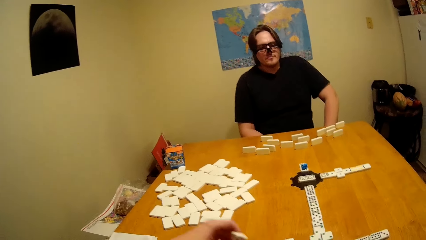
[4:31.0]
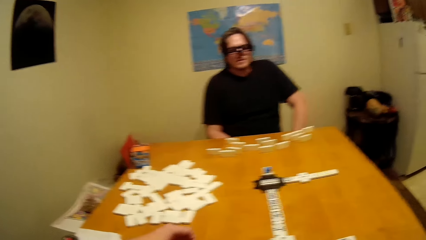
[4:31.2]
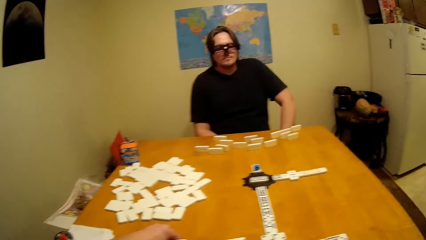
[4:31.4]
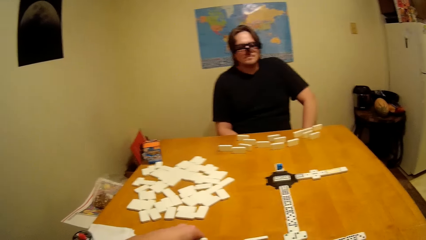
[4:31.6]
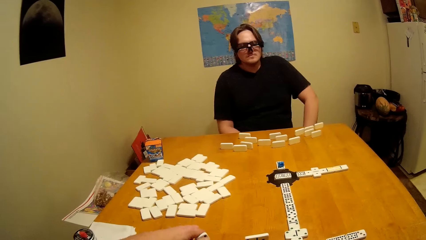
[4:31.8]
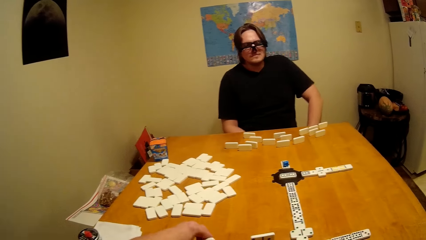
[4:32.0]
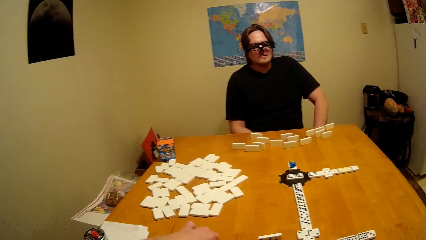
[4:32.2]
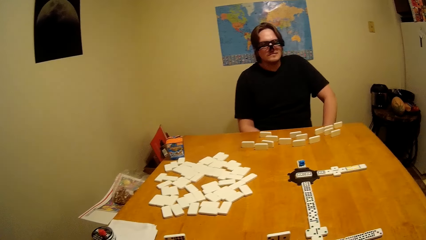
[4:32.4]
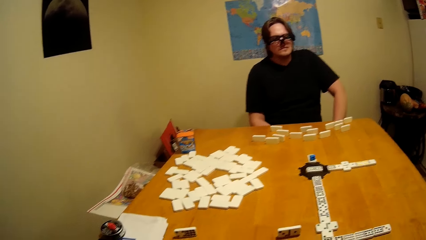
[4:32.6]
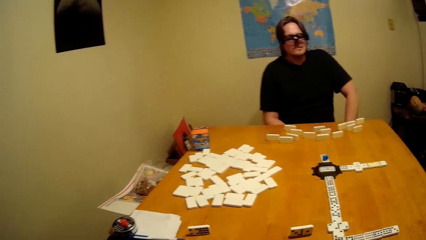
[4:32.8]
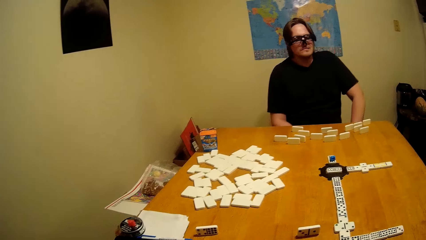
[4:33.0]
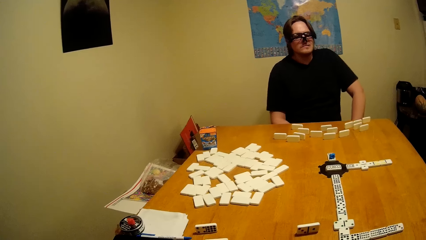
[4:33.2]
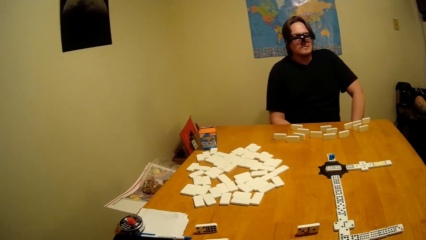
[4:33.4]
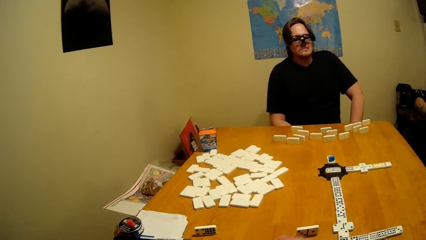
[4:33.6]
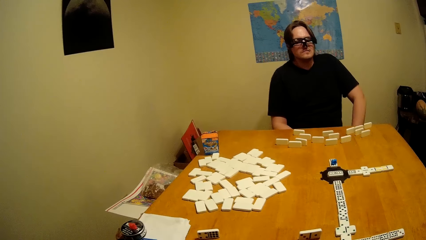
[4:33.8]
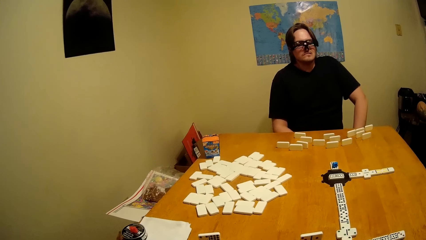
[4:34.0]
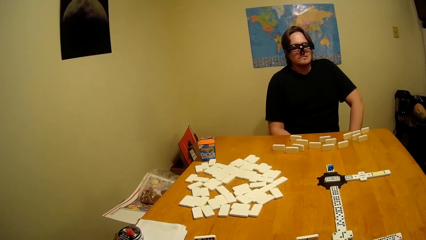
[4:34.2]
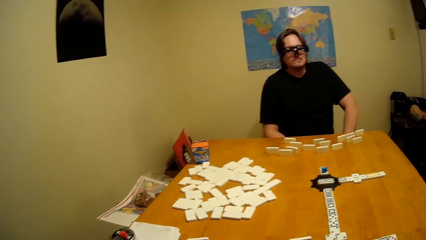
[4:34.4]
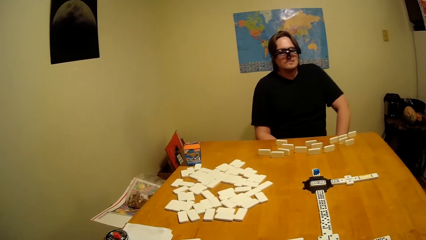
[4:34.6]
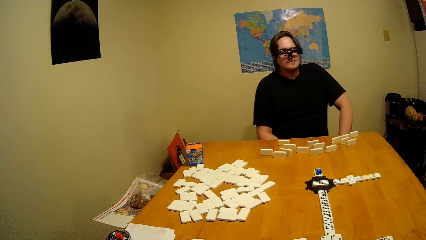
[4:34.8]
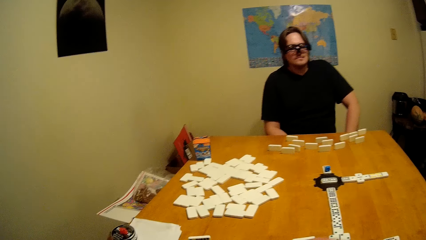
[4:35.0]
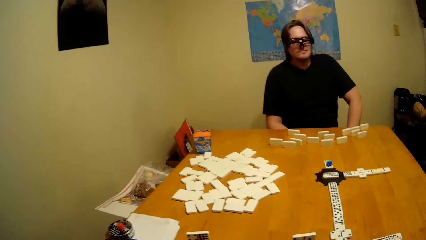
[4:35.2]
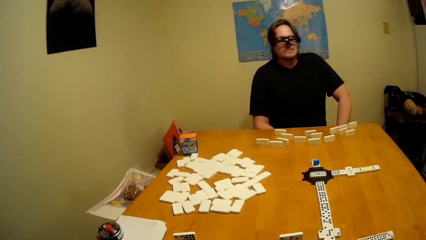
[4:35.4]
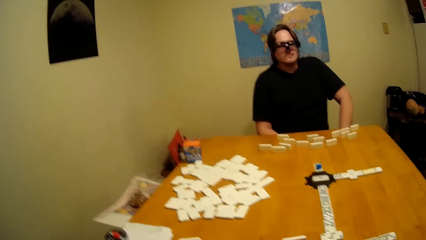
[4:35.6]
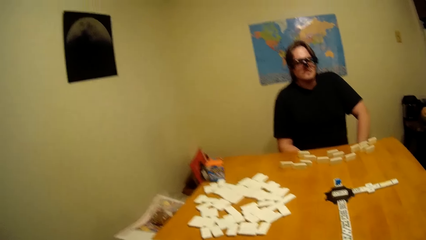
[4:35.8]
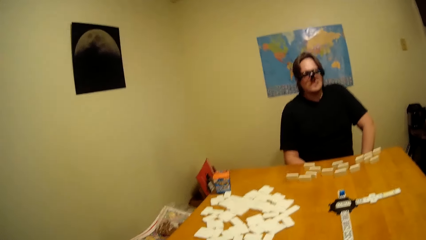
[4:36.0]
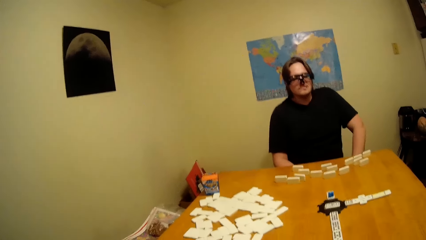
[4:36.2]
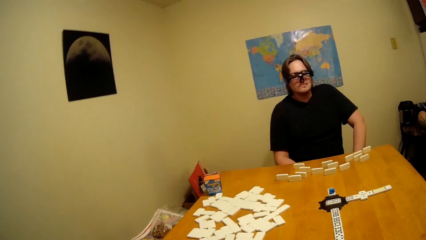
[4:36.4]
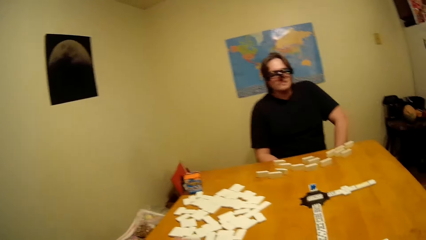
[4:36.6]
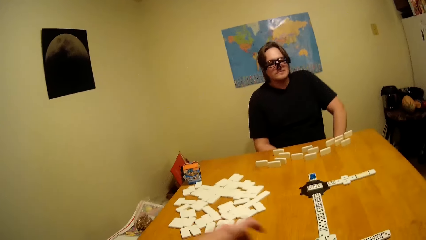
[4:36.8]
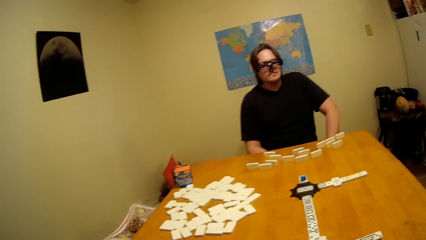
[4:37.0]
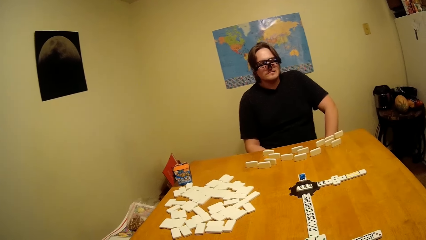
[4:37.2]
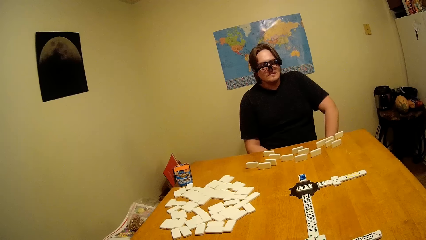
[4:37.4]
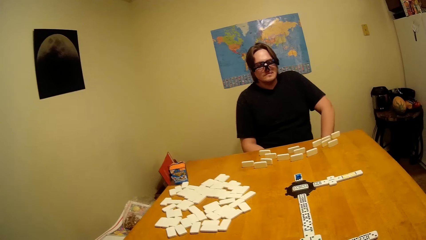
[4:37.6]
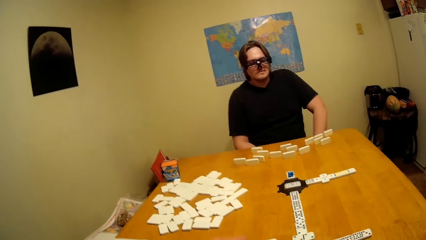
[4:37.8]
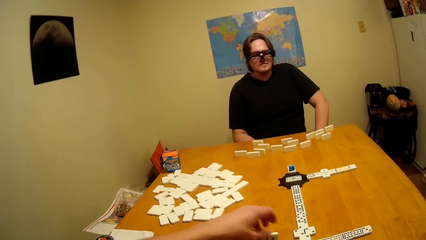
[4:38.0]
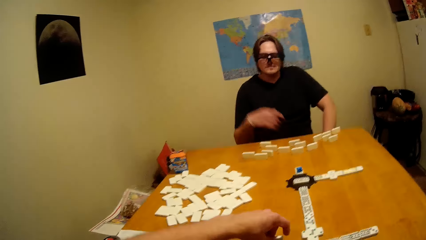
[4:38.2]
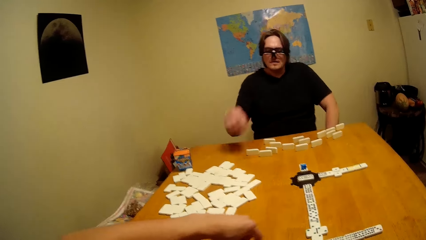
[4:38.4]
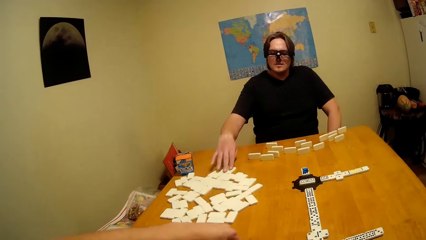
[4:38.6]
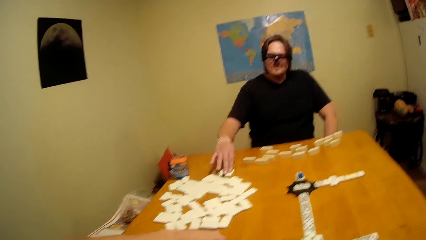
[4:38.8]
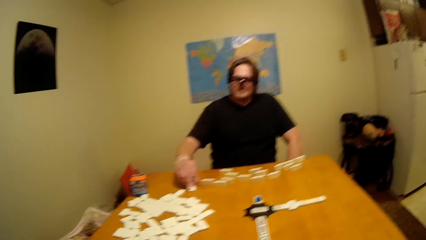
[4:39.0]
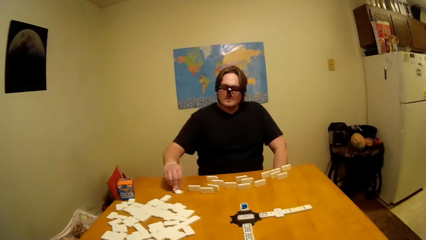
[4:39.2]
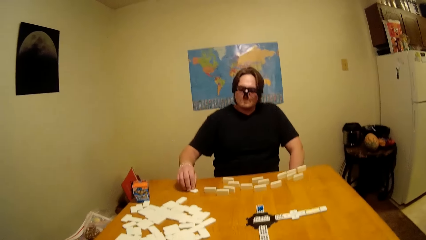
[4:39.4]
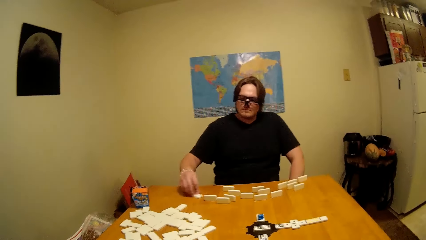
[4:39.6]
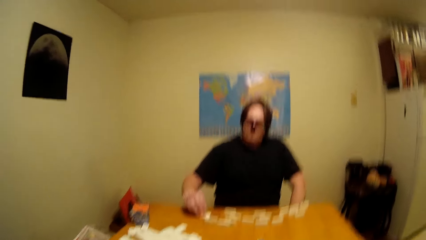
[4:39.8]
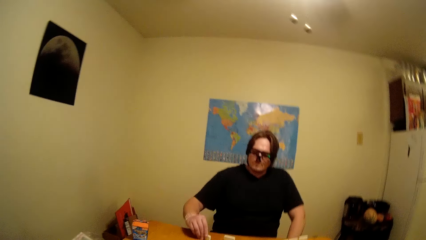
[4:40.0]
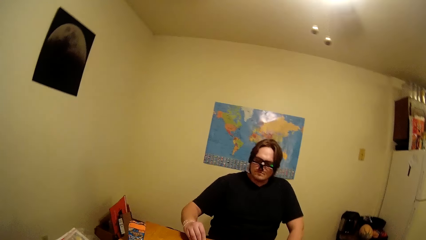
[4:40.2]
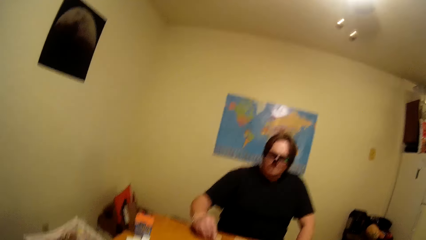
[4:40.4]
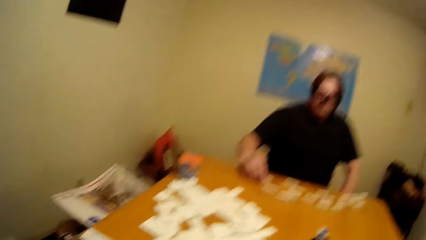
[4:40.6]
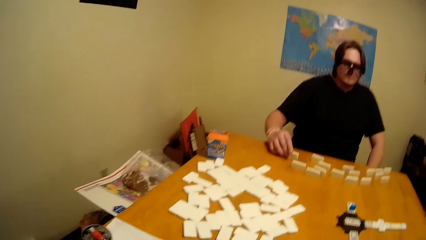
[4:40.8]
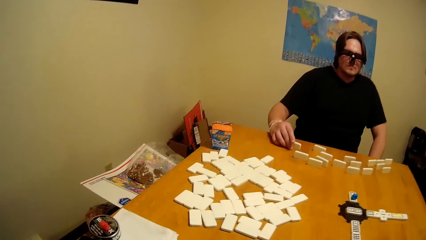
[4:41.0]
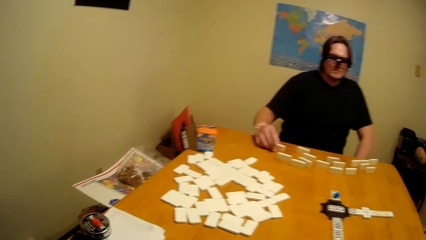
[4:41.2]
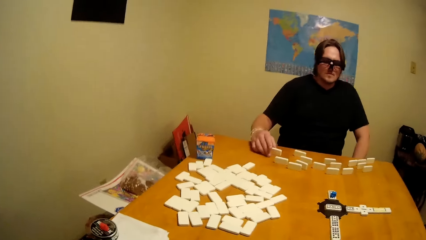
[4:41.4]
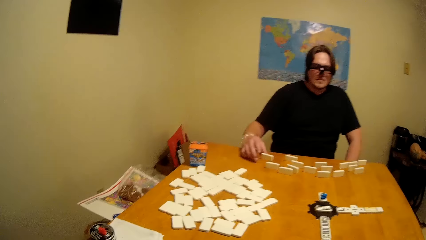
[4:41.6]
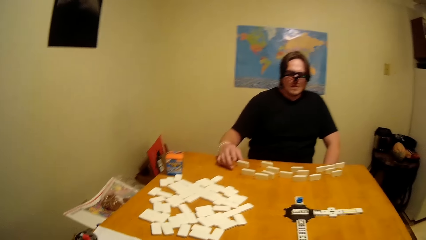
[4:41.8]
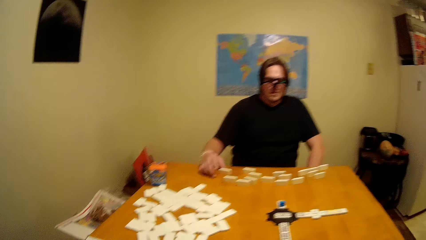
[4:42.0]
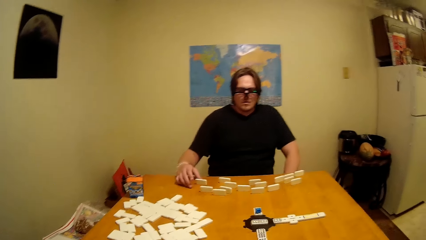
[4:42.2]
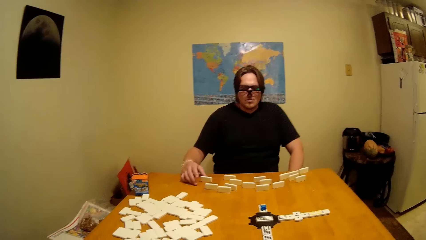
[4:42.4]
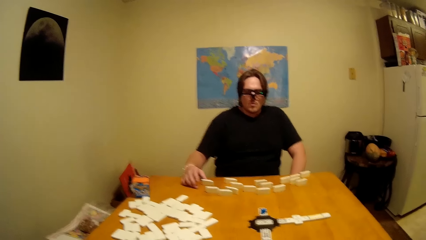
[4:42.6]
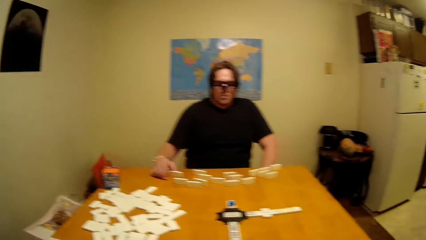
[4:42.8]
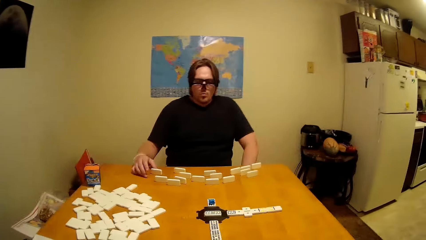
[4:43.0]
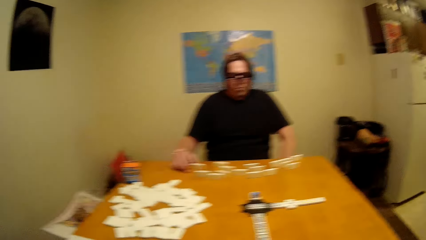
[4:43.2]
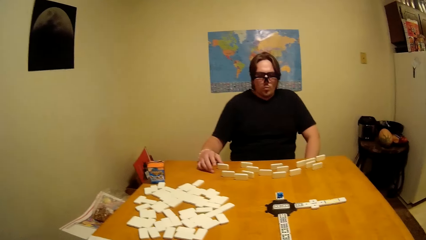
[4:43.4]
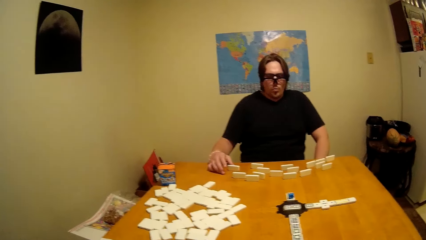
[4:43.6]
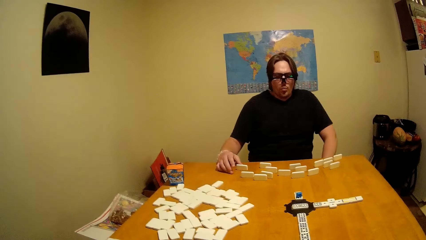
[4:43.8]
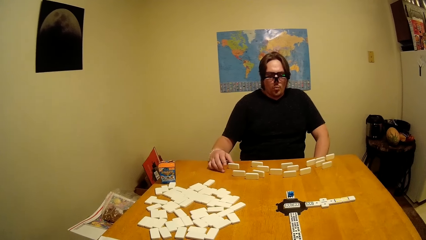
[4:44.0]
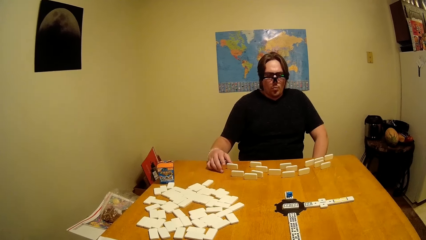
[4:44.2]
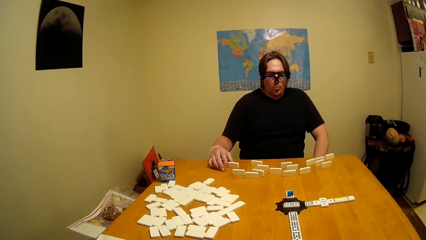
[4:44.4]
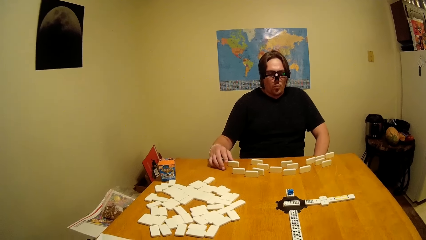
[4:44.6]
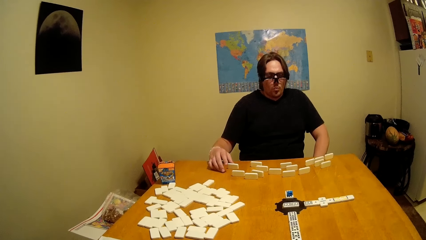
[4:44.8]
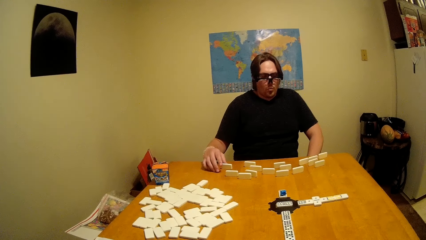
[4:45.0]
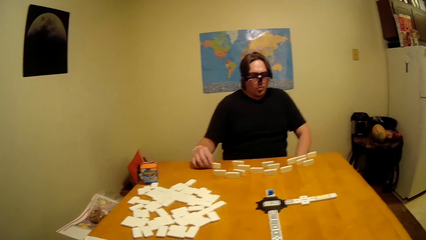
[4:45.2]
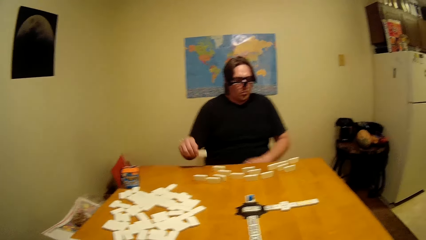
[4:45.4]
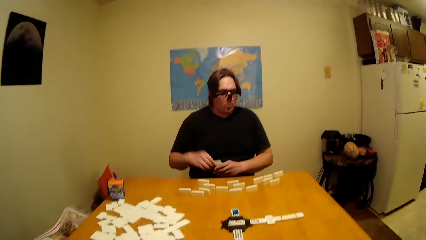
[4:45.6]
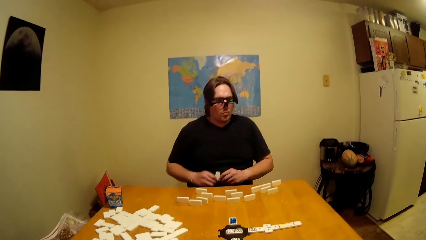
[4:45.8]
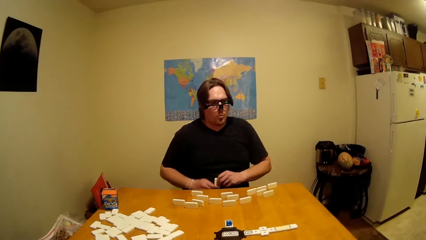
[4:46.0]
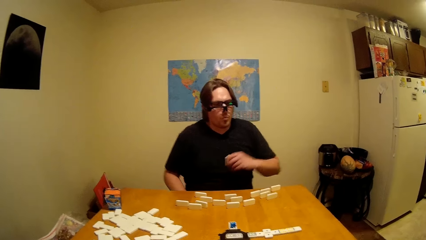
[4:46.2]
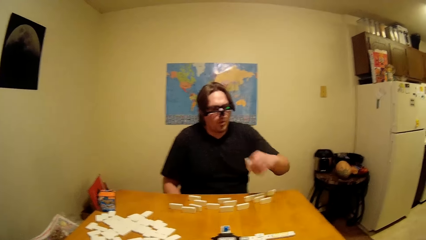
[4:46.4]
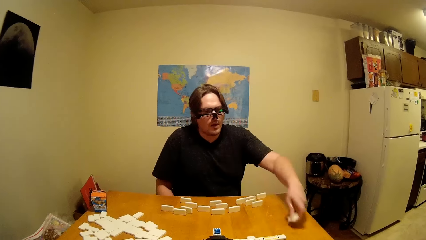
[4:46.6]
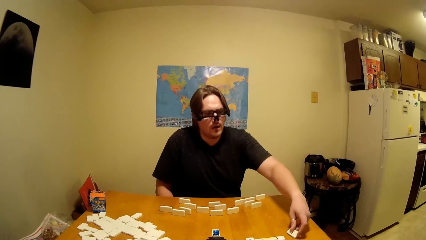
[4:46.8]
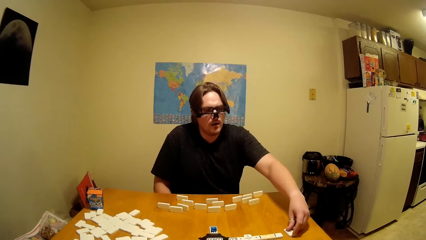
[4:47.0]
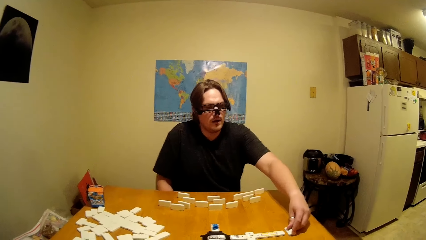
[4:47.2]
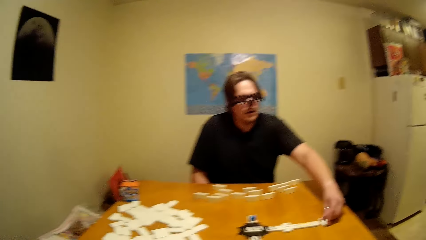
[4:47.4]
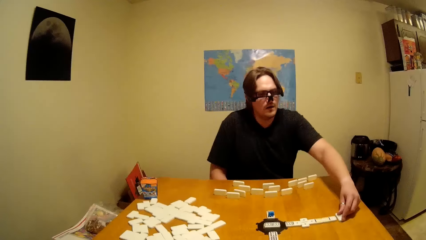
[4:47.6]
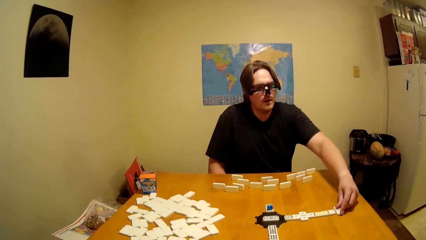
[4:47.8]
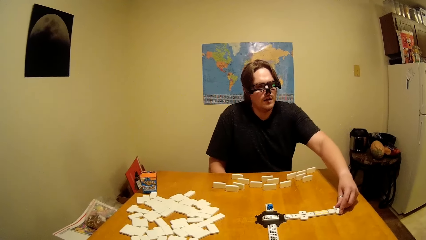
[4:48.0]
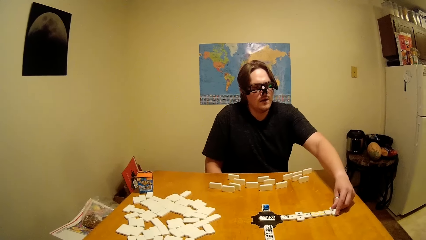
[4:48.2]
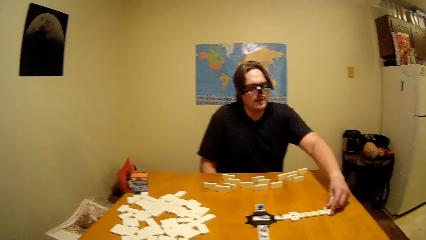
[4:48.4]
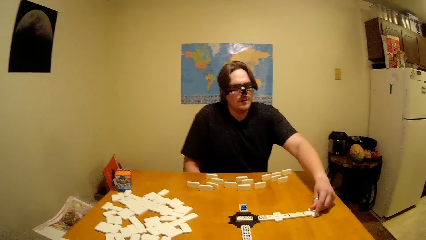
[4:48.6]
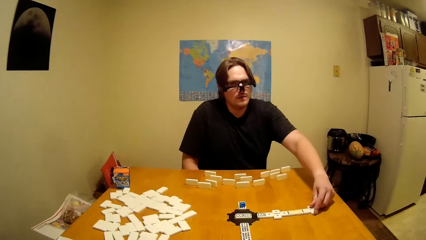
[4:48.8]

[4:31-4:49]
A man picks the domino on the table. Another man picks a dice on the table. The other man places the dice on the table.
